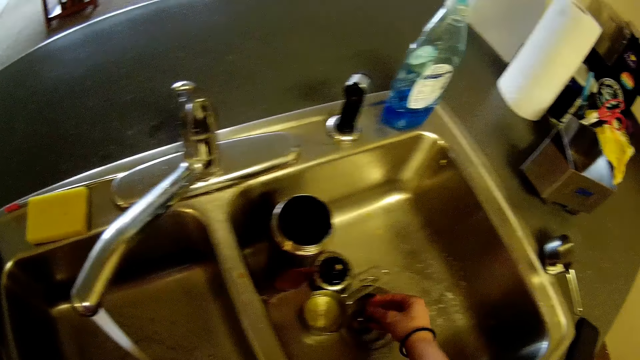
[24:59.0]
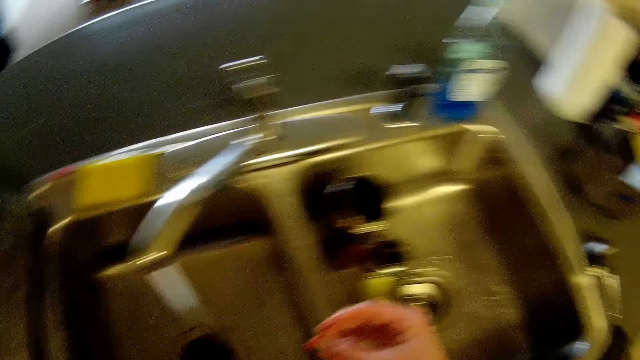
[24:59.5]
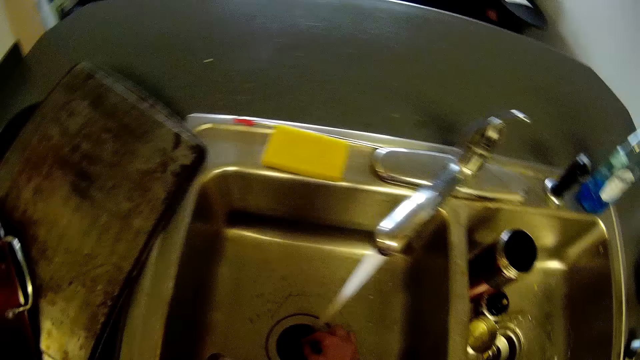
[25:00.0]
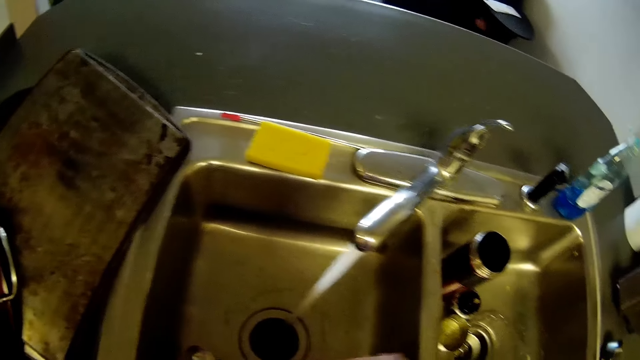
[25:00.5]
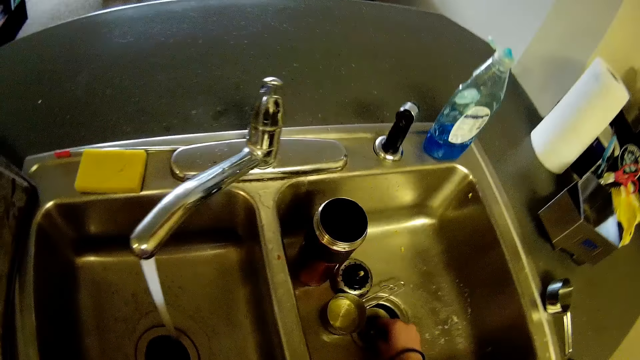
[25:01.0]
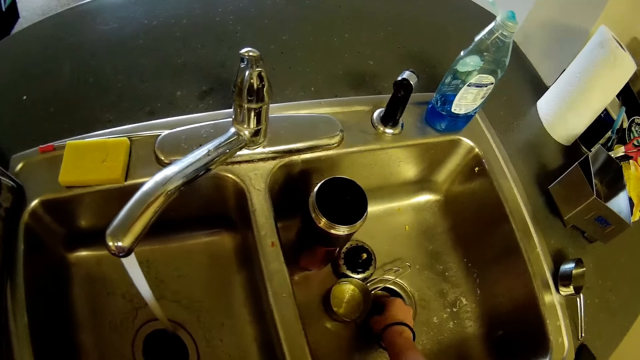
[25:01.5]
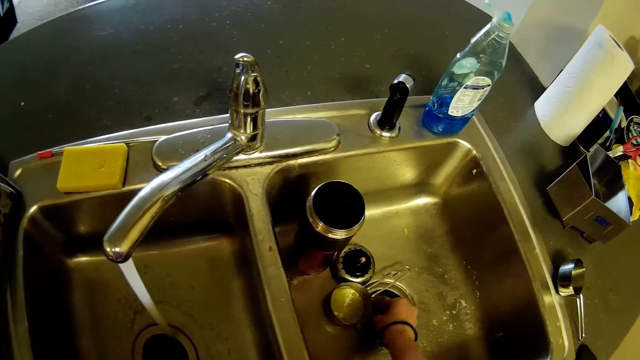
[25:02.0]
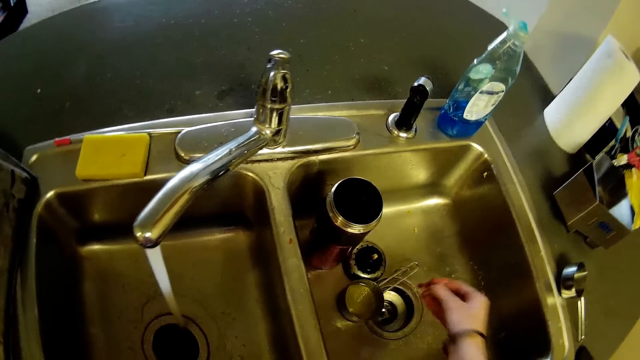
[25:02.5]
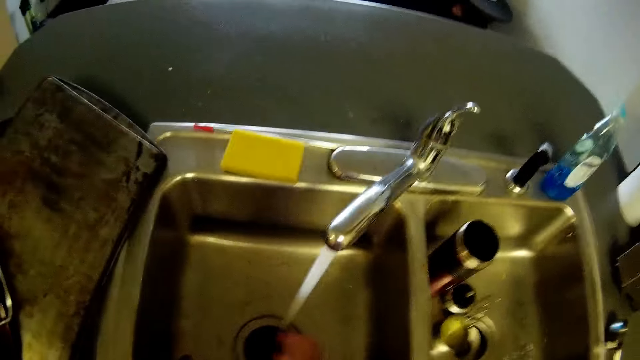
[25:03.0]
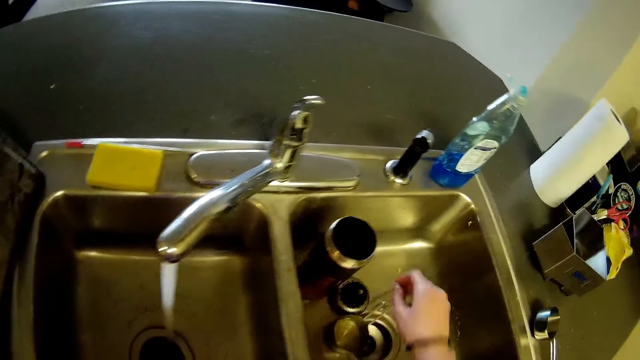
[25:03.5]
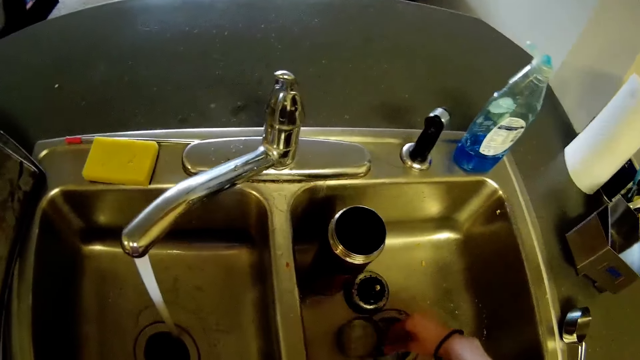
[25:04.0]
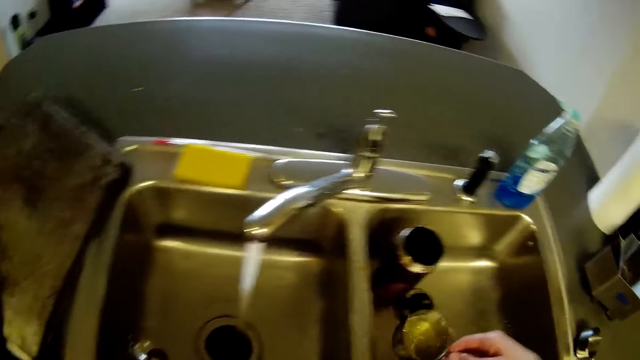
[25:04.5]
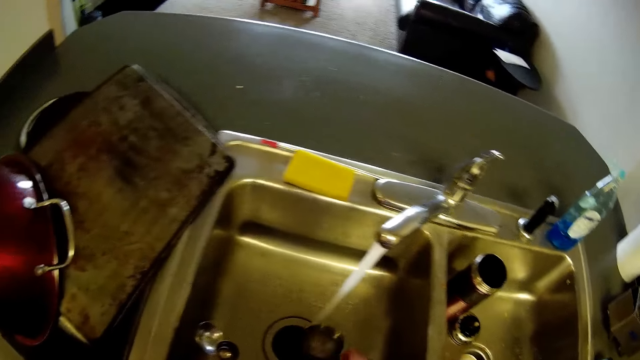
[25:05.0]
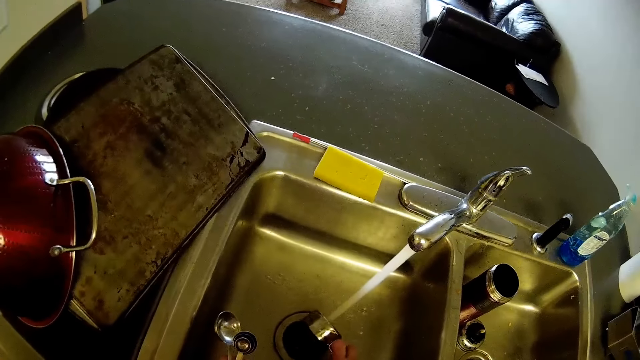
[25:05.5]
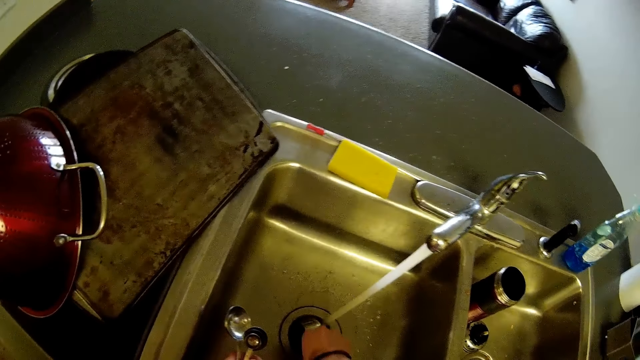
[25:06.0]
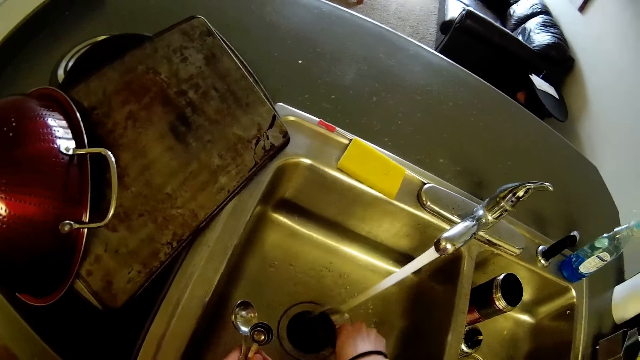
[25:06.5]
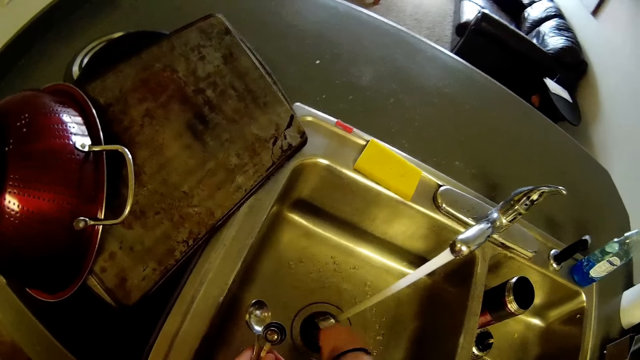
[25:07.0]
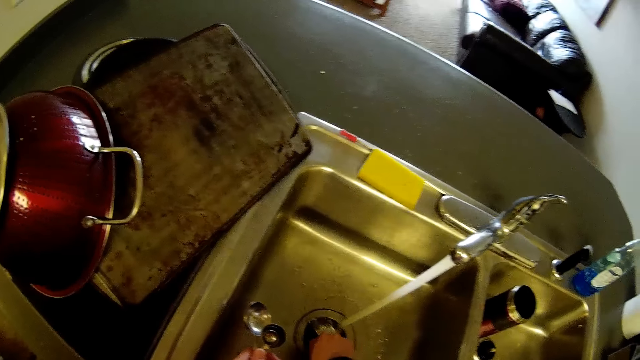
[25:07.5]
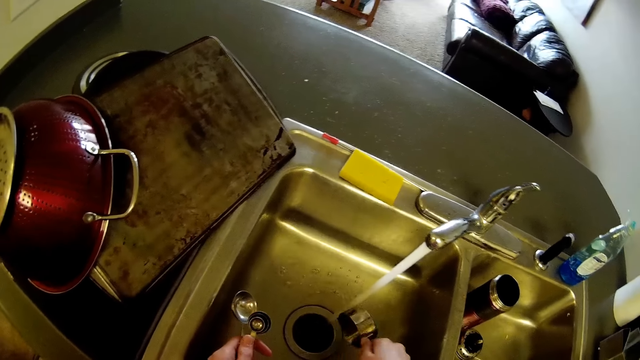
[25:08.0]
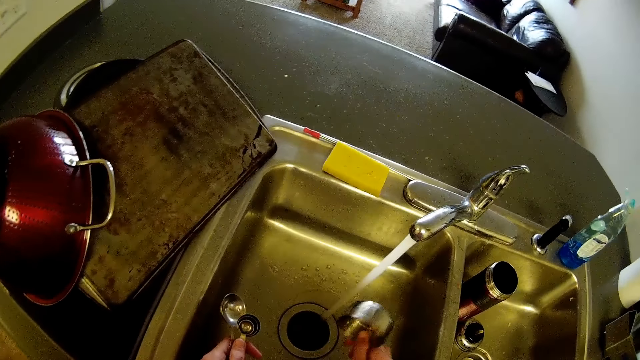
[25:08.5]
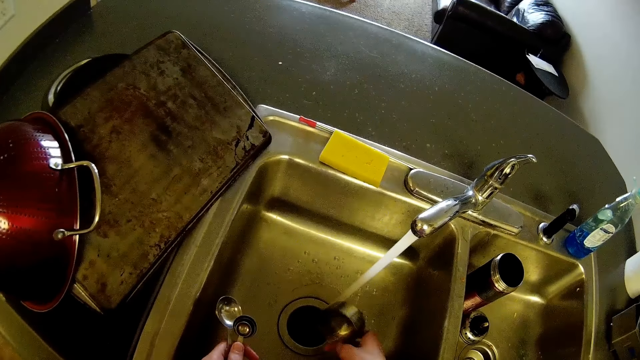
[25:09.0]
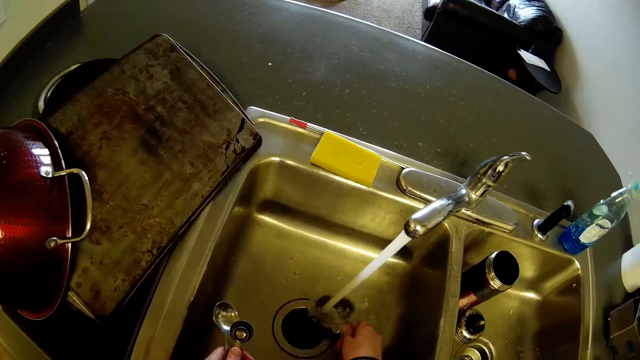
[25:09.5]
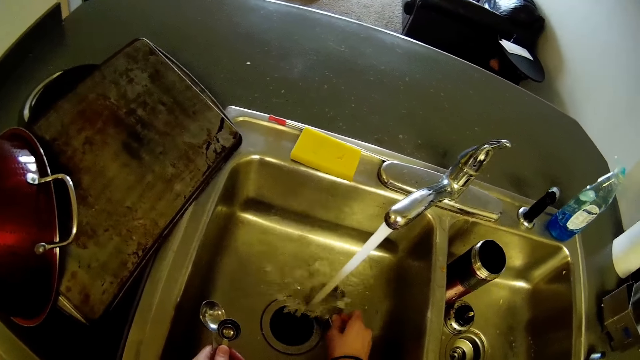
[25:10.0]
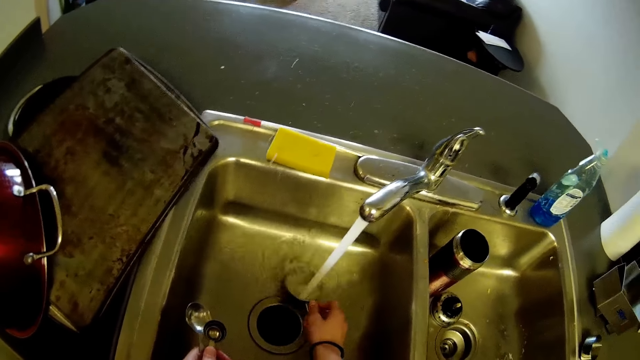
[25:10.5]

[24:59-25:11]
The camera wearer picks pieces of steak from another sink on the kitchen cabinet with his right hand. He touches the sink hole. He drops the pieces of steak into the sink shredder. He removes dust from the sink hole. He picks the measuring cup from the other kitchen sink. He rinses the measuring cup with water from the tap.

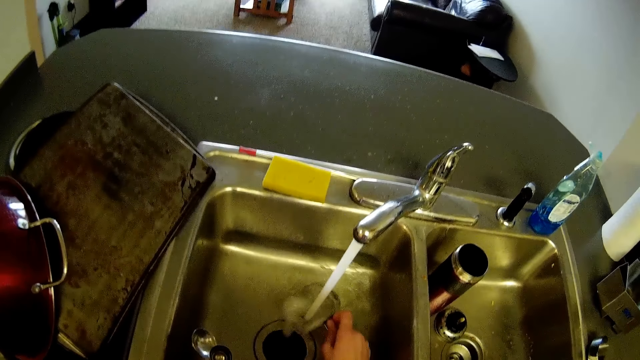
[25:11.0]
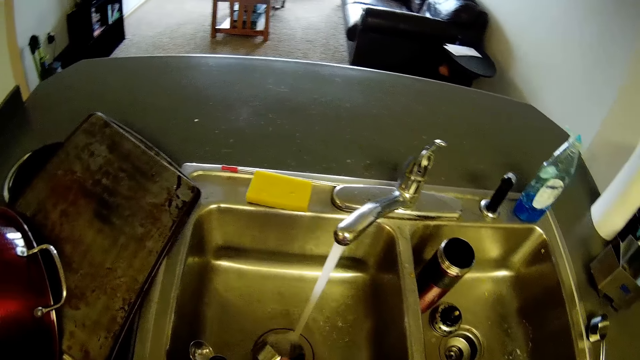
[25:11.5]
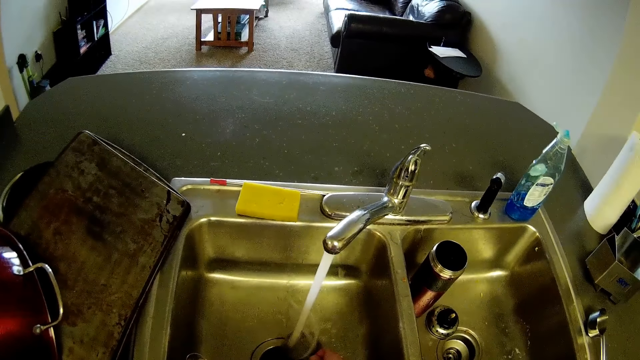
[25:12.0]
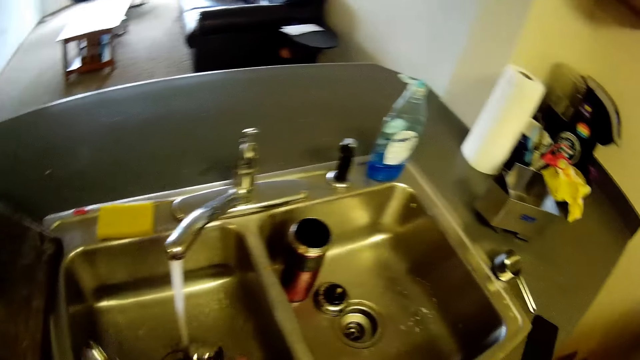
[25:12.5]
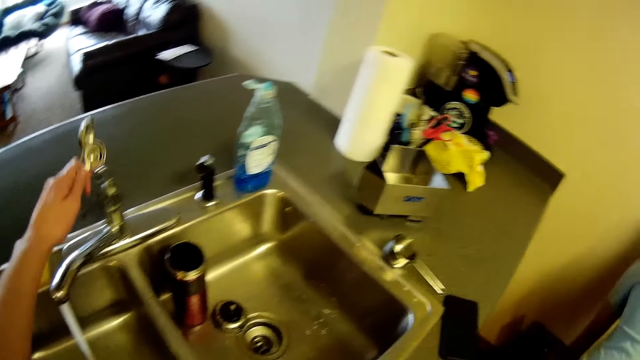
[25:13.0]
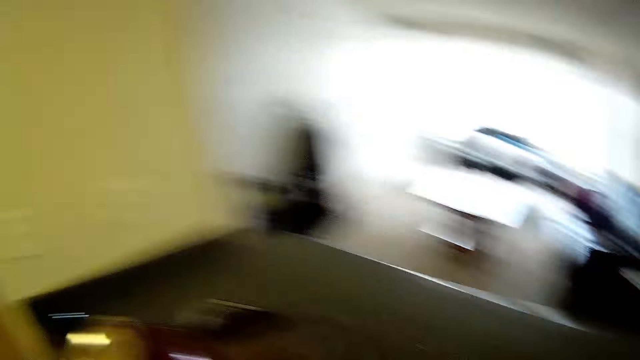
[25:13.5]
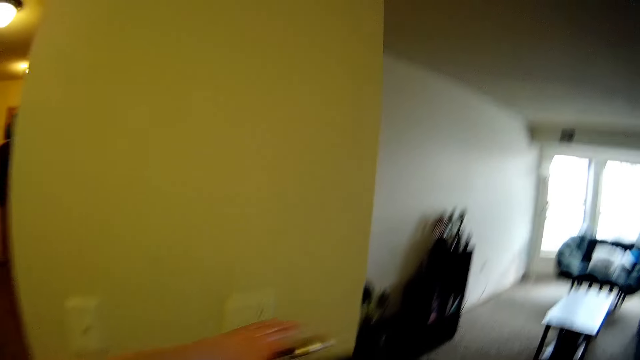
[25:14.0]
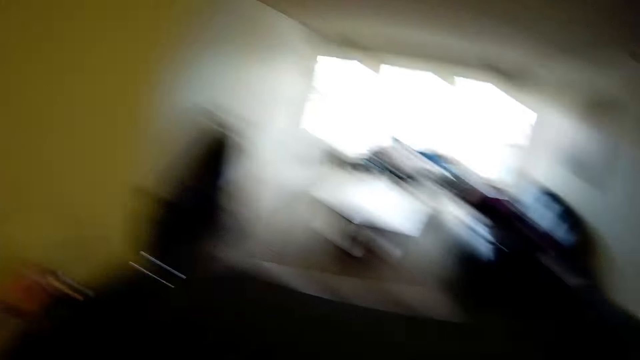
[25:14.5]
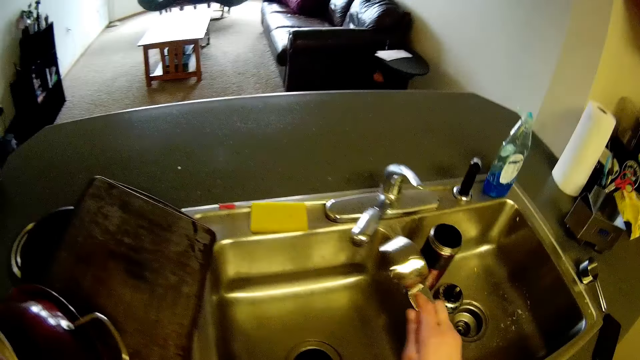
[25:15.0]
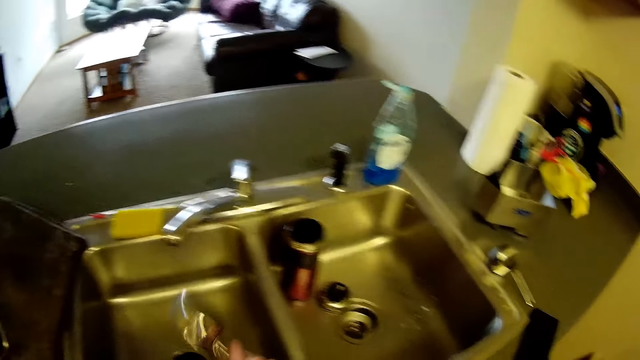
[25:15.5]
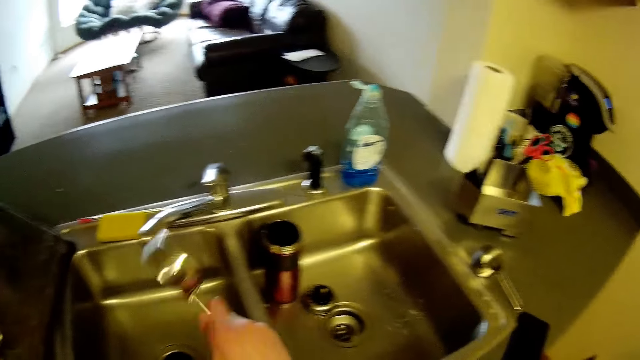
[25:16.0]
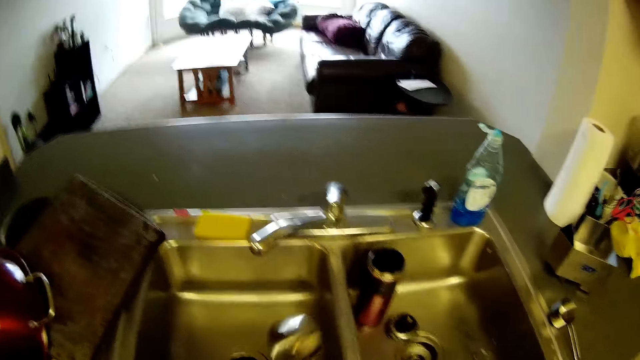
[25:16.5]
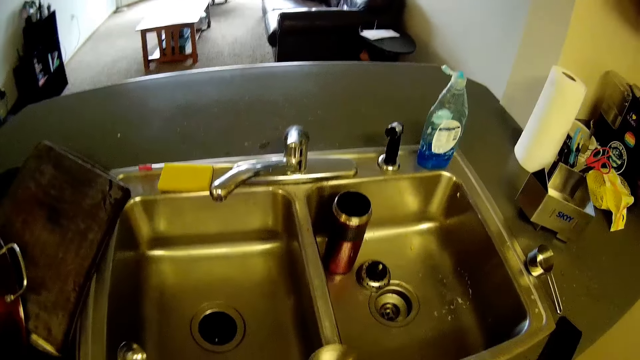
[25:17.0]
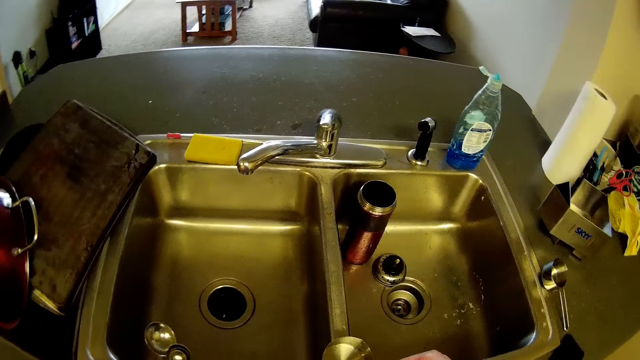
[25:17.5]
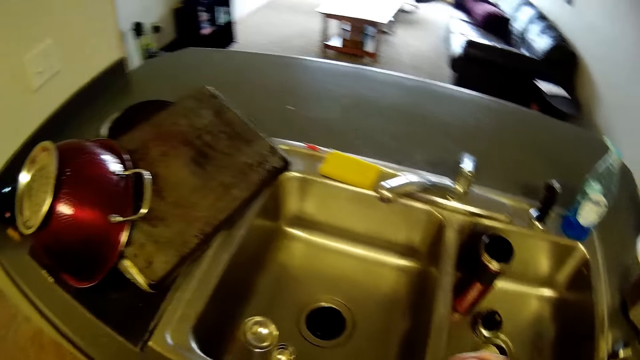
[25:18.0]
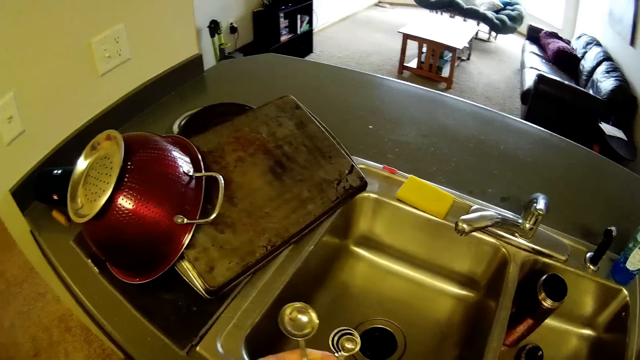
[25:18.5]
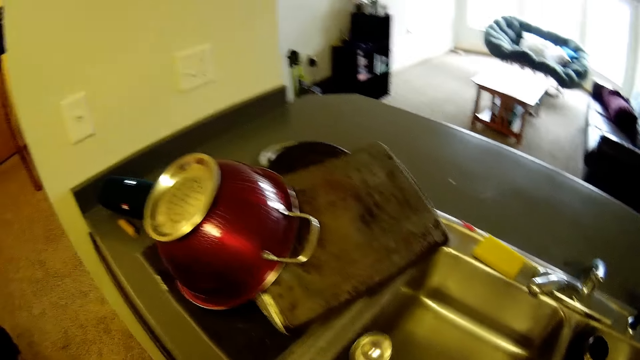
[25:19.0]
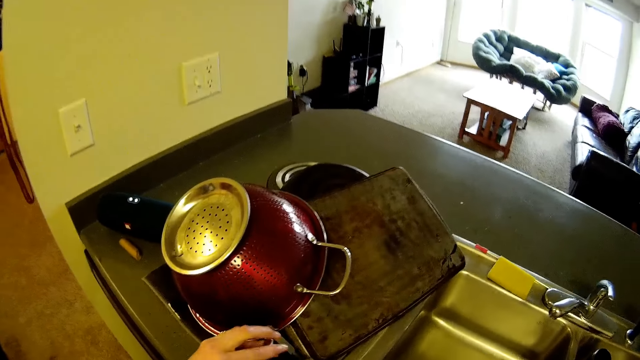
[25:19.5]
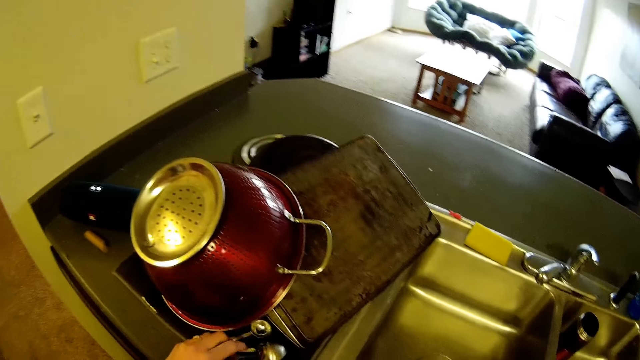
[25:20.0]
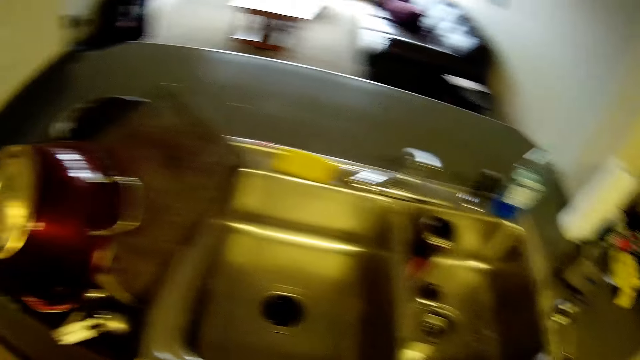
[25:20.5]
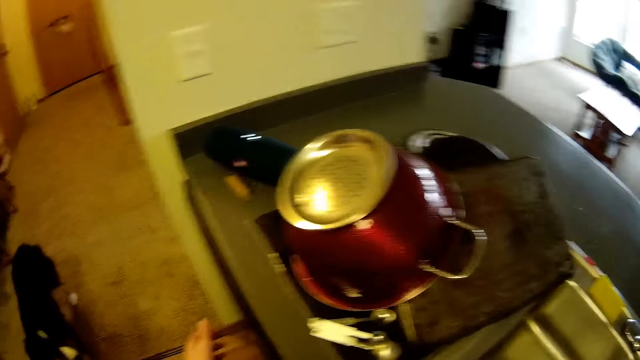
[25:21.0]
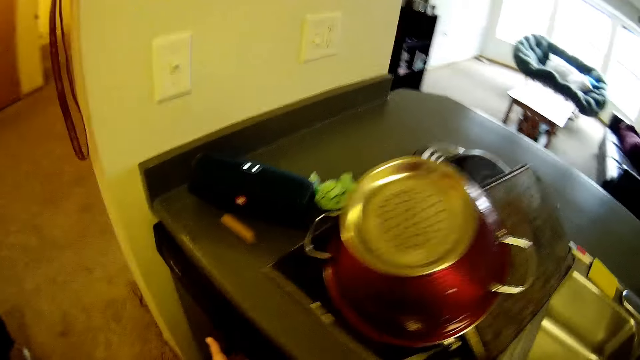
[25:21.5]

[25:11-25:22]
The camera wearer turns off the tap with his left hand. He switches off the shredder with his left hand. He shakes the spoon. He drains off water on the measuring cup in his right hand into the sink. He drops the set of measuring cups in his left hand on top of the sink. He opens a compartment of the kitchen cabinet drawer with his left hand.
